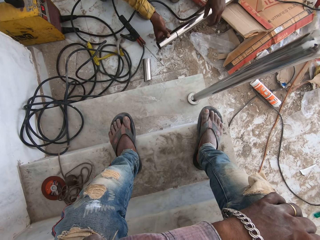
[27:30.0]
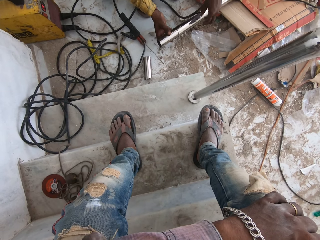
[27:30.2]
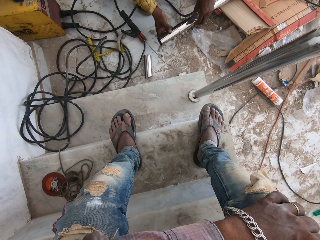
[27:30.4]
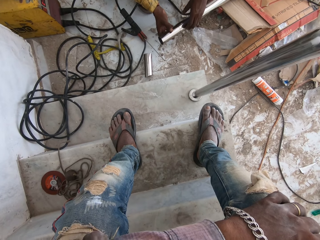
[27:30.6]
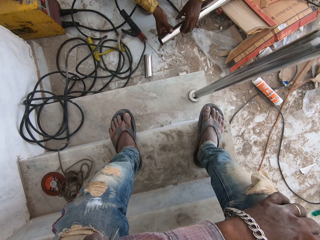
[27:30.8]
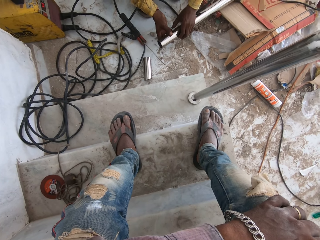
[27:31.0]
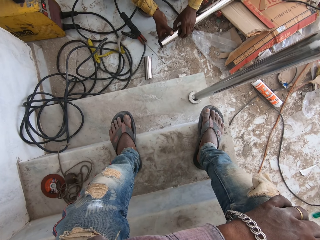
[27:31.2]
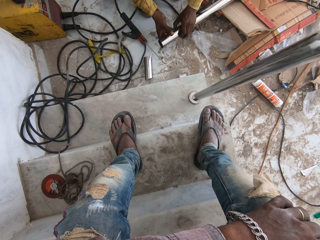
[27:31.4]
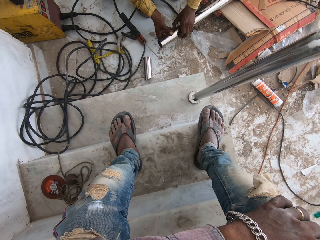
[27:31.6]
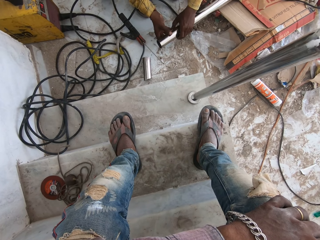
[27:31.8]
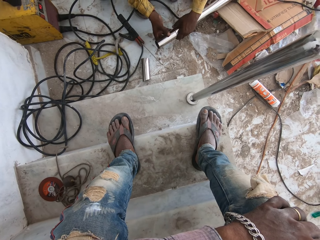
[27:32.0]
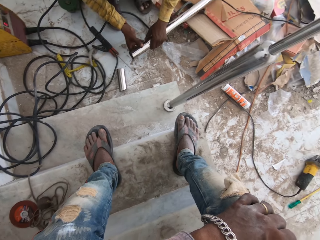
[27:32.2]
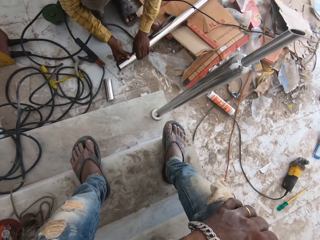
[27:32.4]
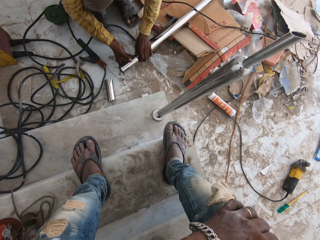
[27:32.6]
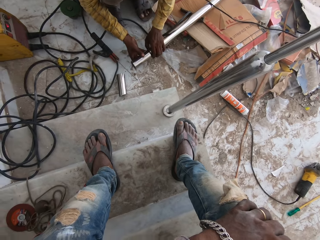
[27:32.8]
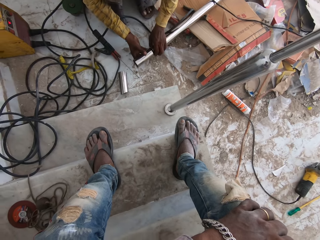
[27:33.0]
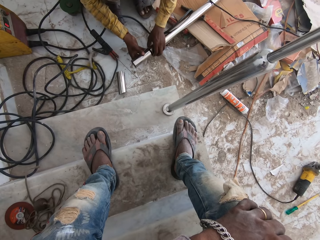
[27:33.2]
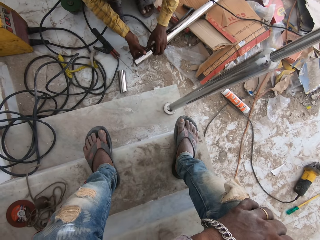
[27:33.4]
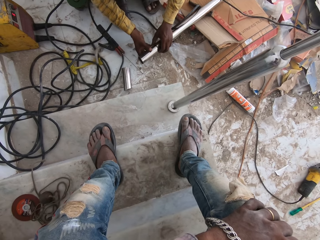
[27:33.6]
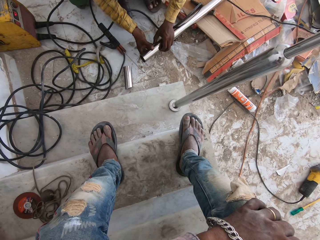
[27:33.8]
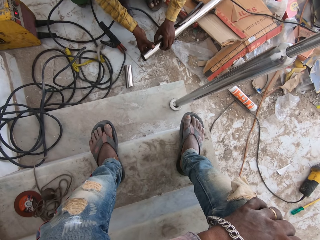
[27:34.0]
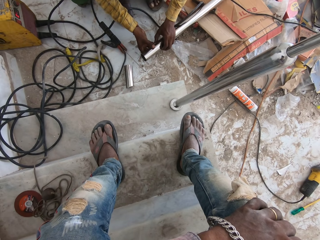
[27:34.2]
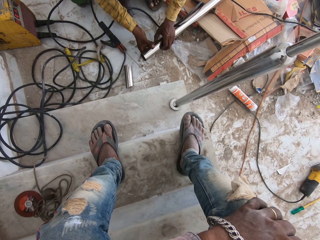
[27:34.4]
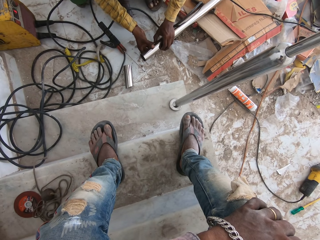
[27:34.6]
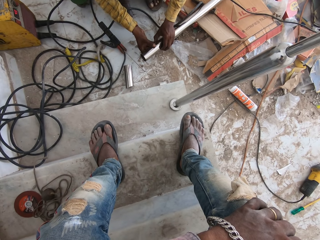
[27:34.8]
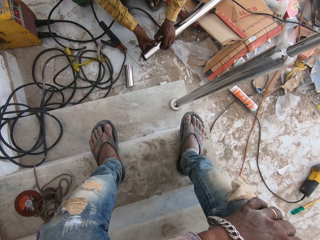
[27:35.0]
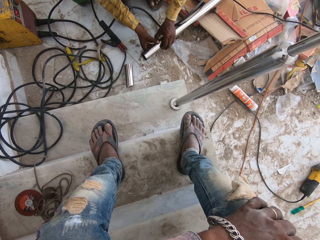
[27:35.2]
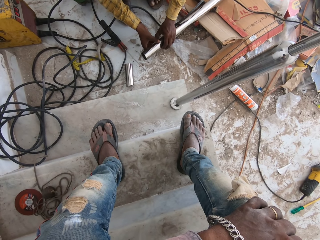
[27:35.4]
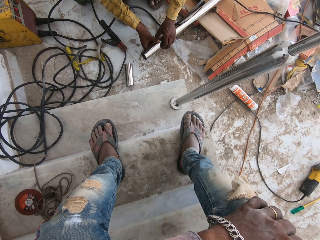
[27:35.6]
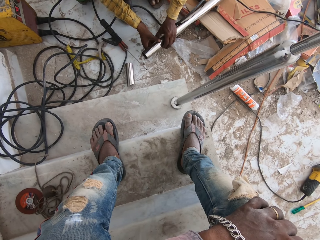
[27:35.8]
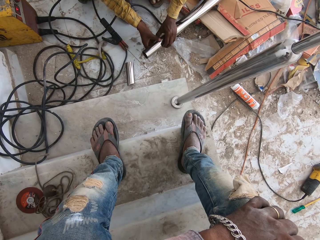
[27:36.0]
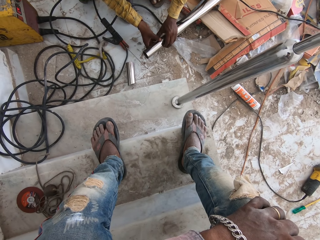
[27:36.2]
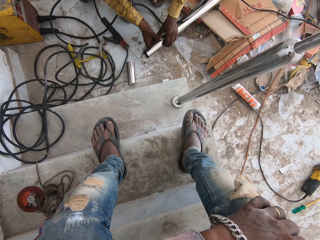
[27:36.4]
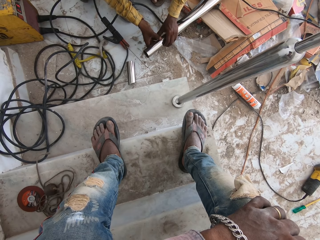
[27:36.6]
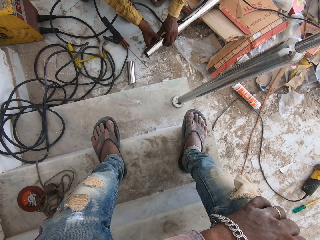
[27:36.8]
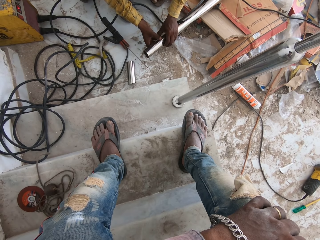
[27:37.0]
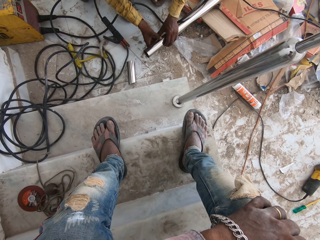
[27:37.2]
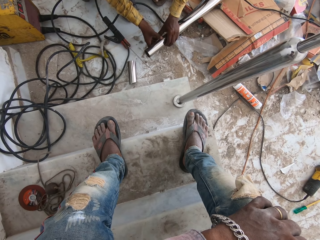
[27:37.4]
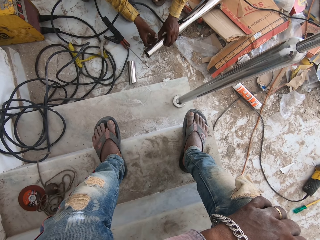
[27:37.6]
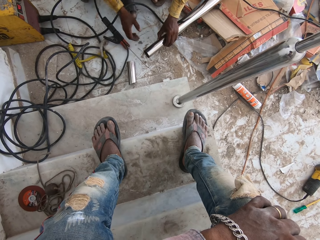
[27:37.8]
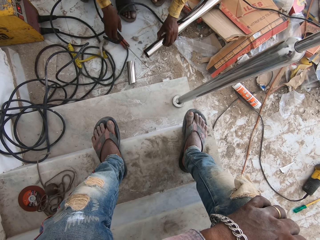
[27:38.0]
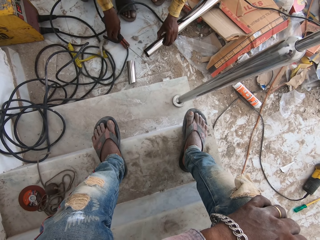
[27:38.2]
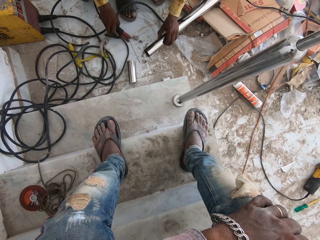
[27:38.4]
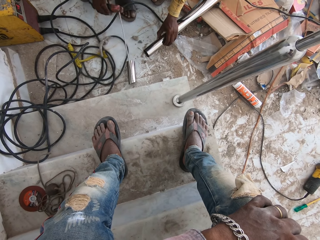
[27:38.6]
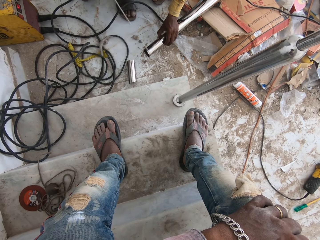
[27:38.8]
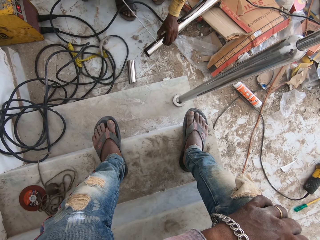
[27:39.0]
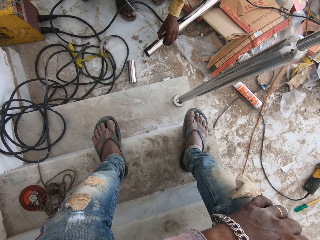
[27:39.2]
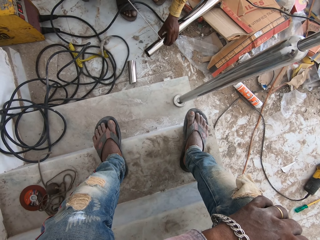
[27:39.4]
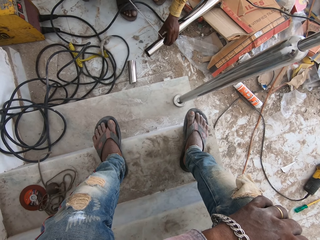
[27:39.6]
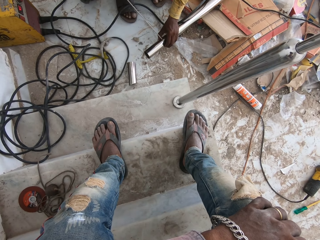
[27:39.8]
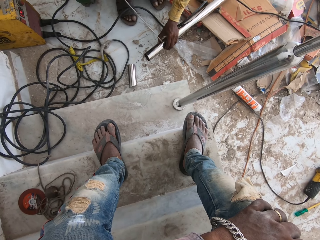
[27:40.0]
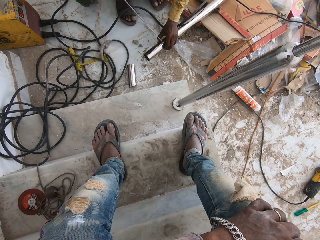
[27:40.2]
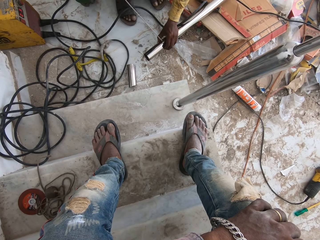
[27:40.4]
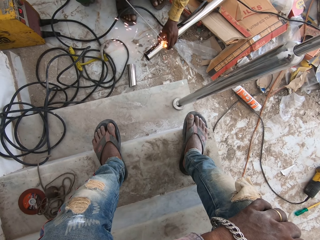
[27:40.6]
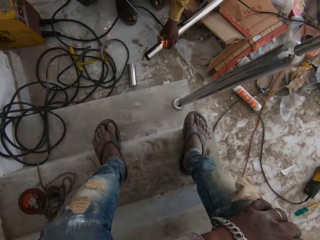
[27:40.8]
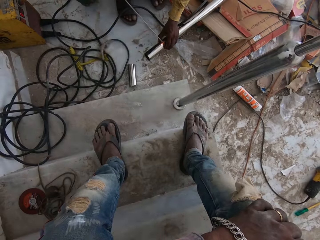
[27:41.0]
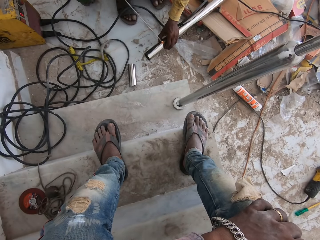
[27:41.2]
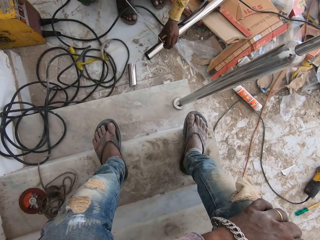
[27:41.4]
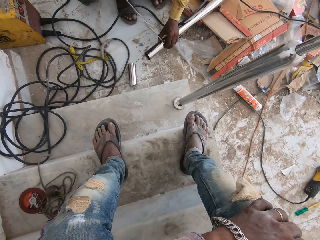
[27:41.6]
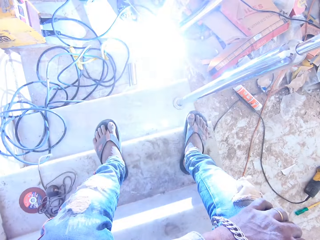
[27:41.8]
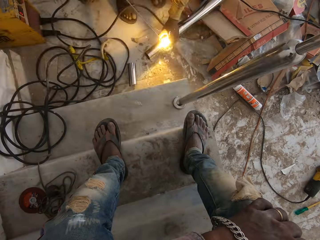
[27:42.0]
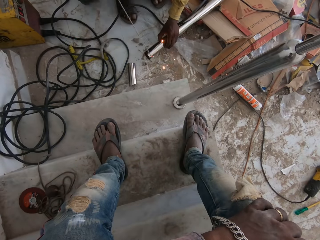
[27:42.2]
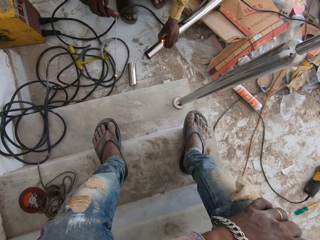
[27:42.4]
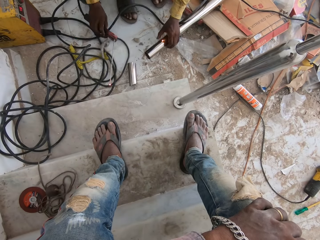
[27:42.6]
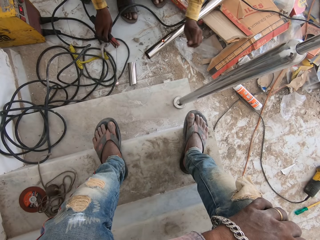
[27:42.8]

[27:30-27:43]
A man fixes the metal bar together. The man takes the welder machine. The man joins the metal bar together with a welding stick.

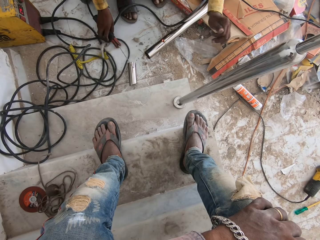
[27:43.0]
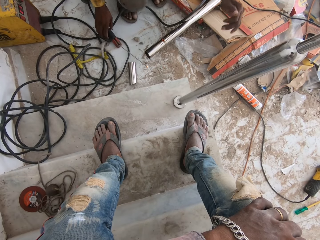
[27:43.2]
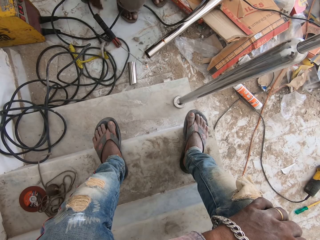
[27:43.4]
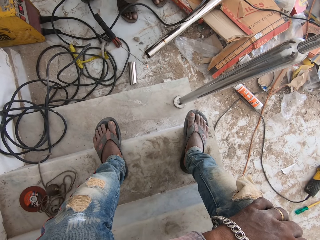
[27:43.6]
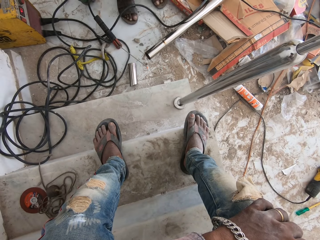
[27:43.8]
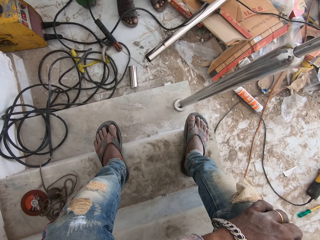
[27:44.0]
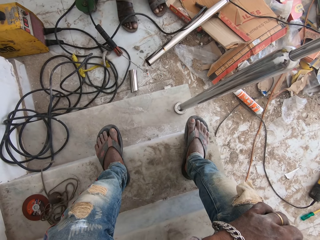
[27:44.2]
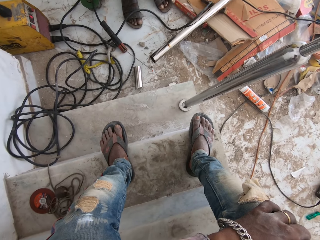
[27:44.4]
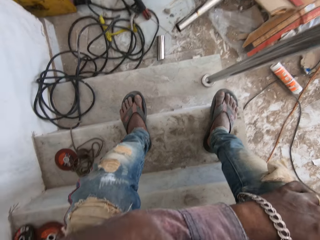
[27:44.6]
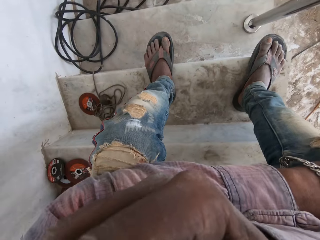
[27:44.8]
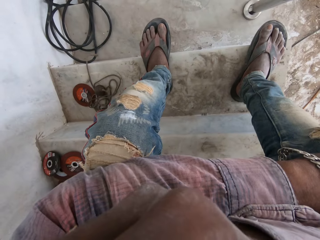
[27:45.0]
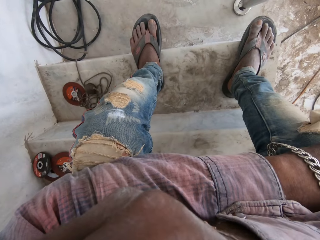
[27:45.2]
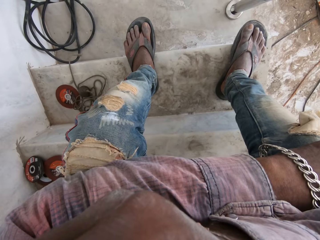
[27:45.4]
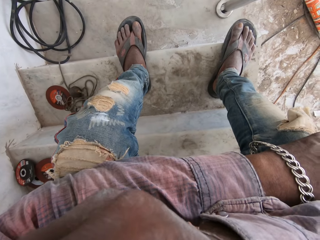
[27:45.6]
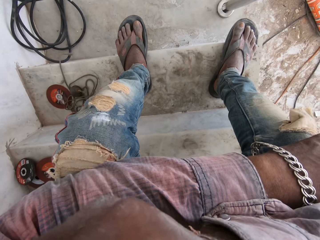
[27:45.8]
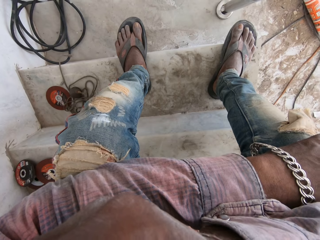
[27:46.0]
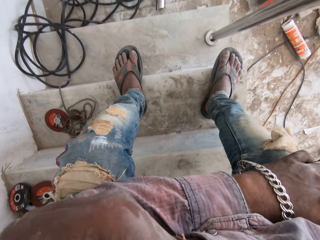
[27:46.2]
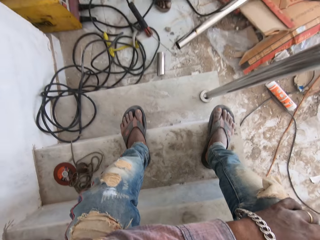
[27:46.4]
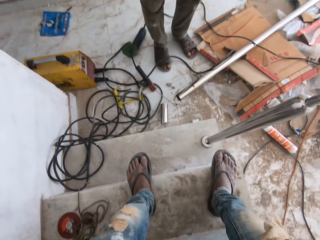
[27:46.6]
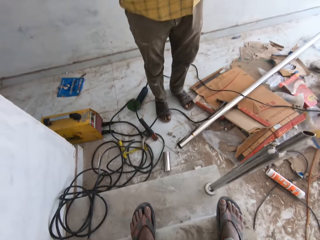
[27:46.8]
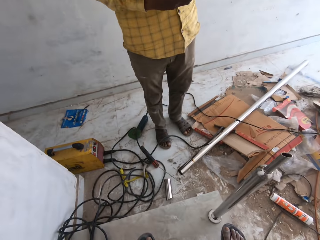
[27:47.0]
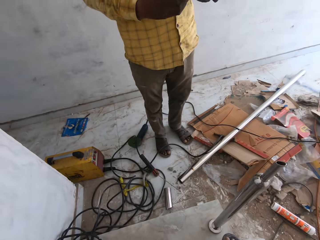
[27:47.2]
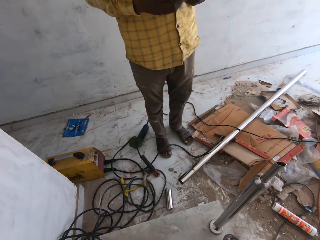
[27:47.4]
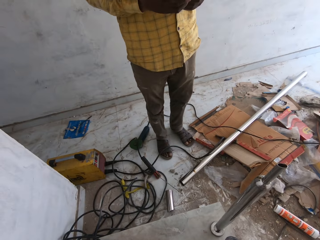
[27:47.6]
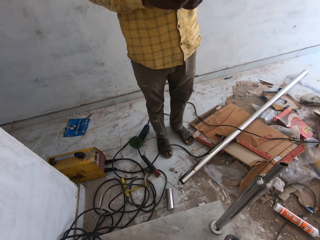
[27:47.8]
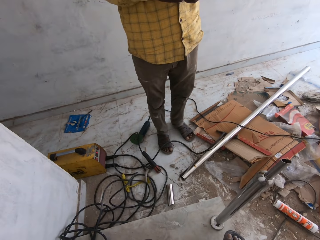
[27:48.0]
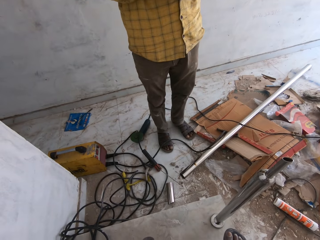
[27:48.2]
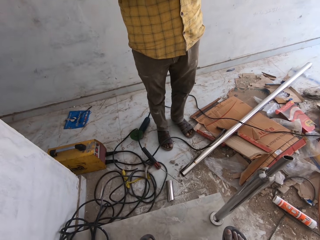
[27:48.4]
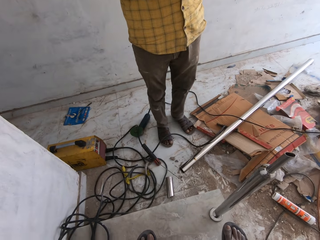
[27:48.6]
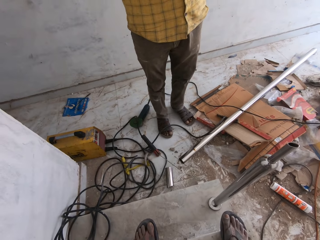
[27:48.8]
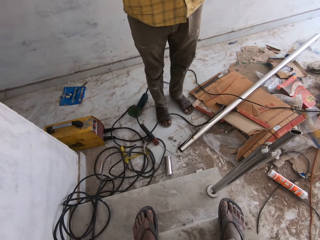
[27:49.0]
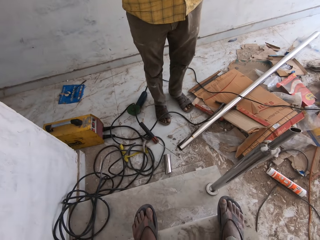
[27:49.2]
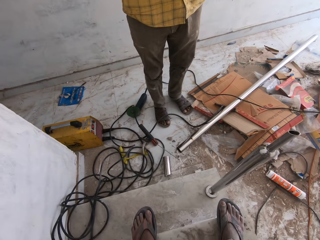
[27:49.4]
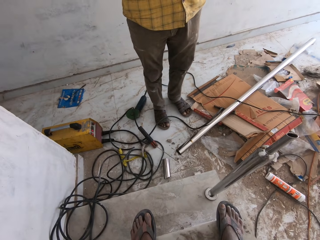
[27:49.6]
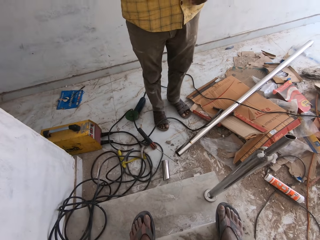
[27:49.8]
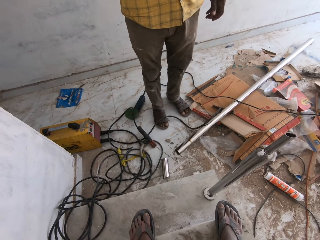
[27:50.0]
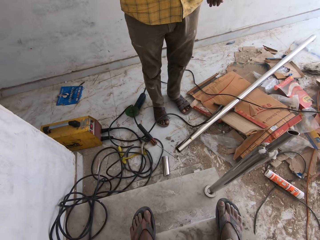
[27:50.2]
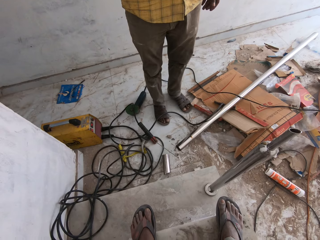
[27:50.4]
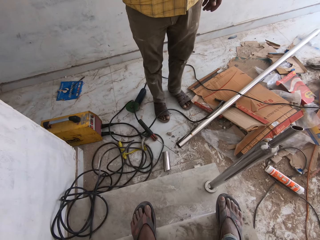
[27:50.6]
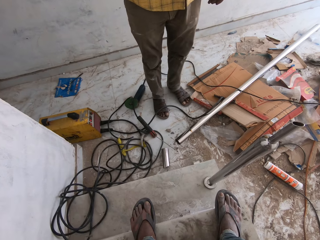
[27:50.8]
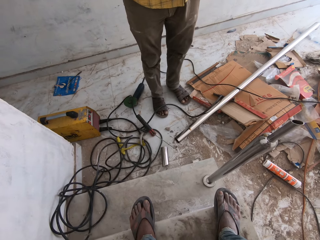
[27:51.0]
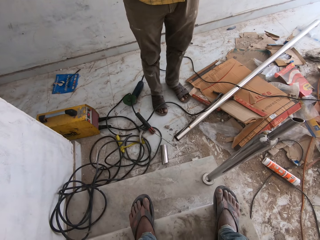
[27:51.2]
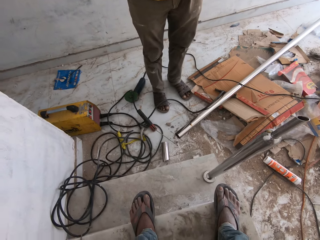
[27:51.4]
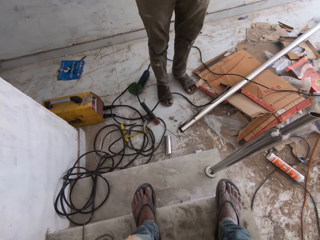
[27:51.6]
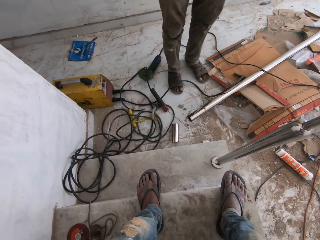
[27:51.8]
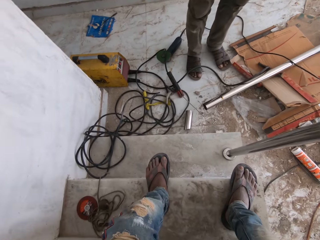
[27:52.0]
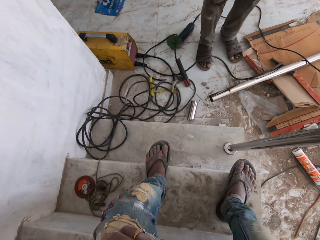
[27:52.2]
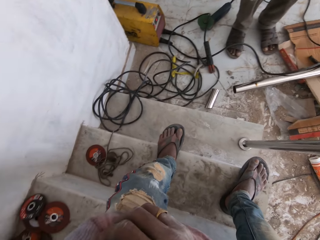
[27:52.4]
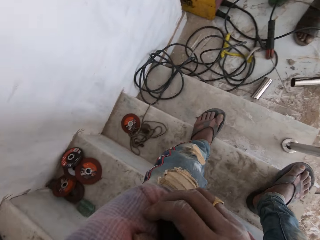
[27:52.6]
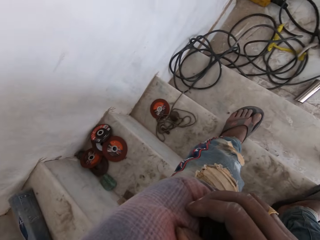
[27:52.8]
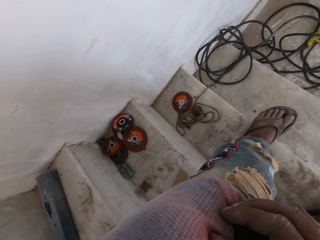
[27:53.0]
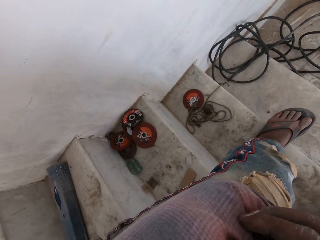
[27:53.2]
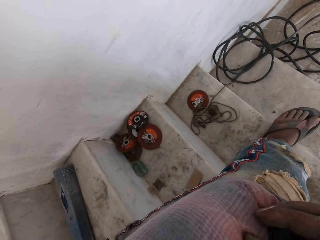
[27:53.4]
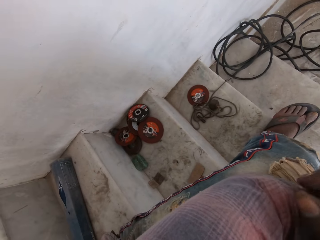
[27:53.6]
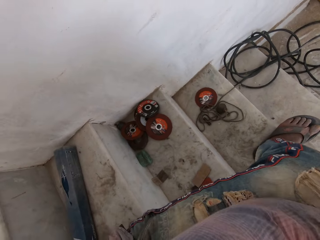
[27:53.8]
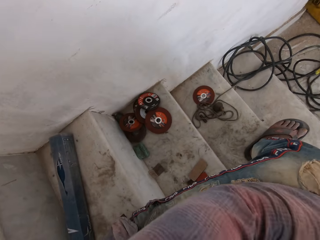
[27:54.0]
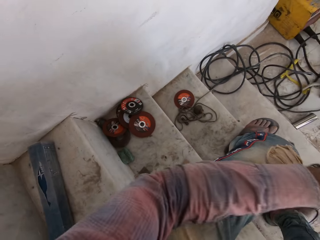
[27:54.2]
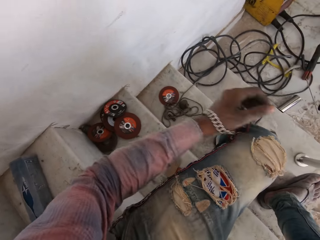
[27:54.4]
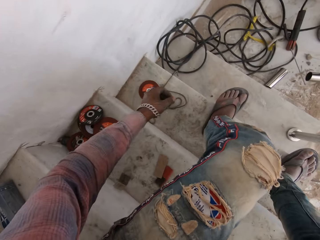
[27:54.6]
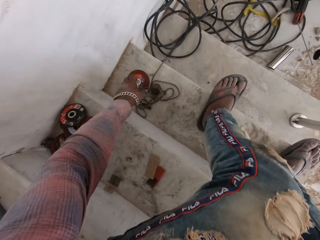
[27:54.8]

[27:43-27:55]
A man drops the welding stick on the floor and puts down the welder machine. The man takes the phone call. The camera wearer looks around.
